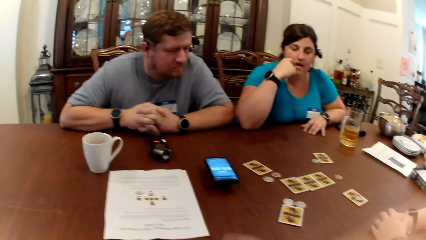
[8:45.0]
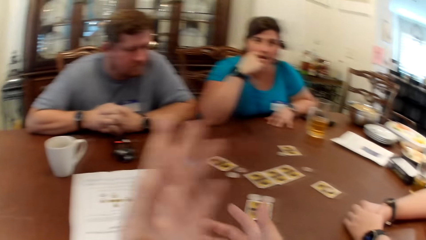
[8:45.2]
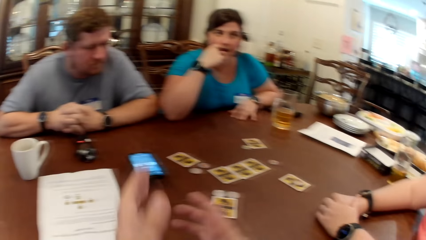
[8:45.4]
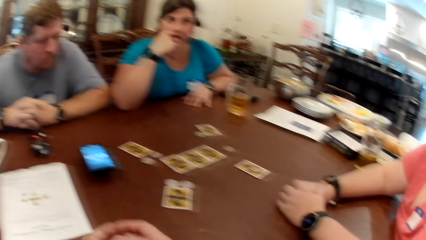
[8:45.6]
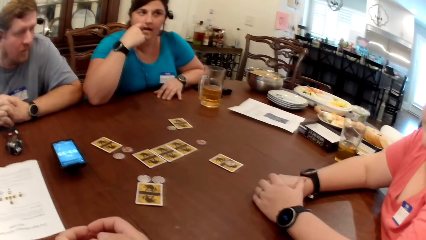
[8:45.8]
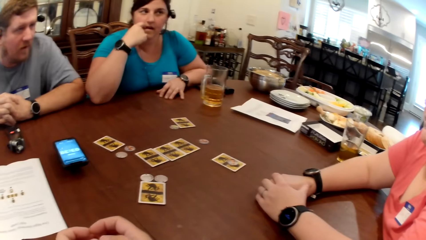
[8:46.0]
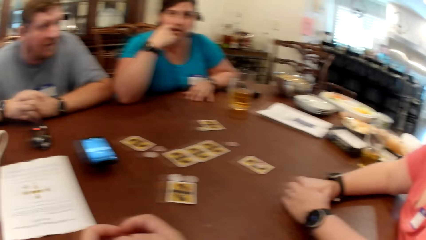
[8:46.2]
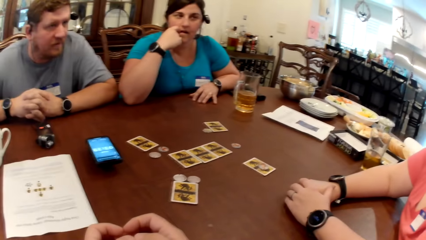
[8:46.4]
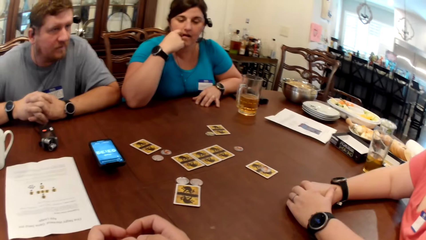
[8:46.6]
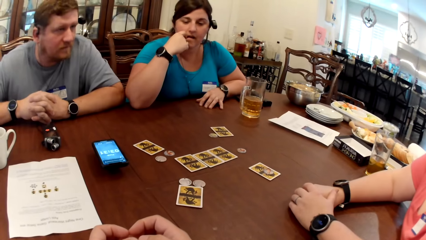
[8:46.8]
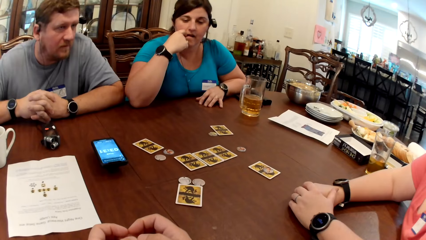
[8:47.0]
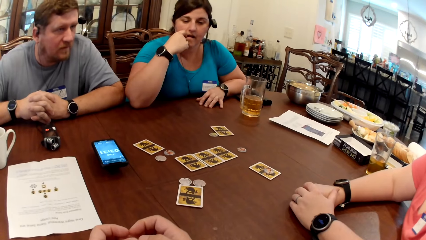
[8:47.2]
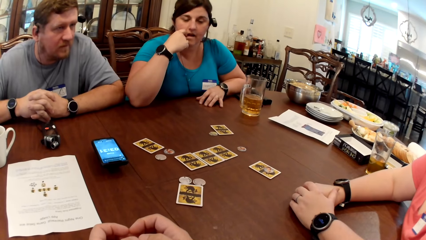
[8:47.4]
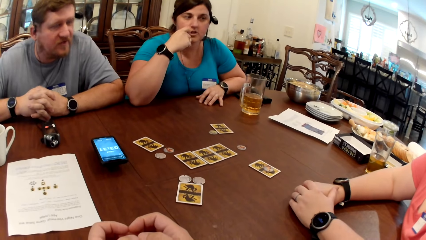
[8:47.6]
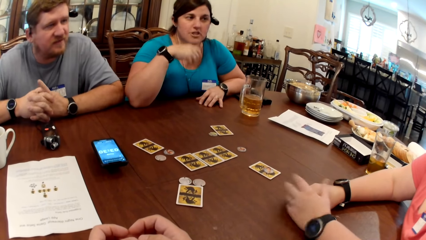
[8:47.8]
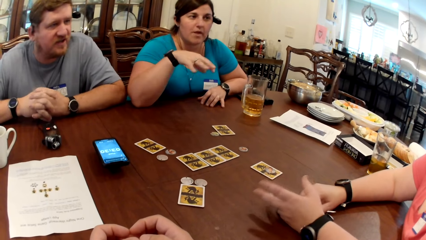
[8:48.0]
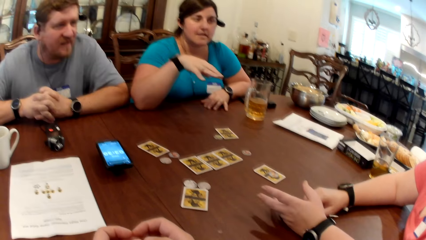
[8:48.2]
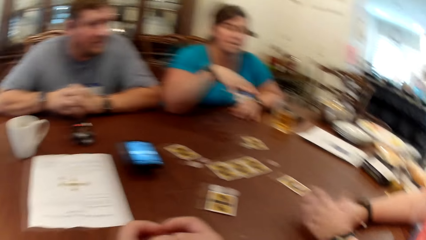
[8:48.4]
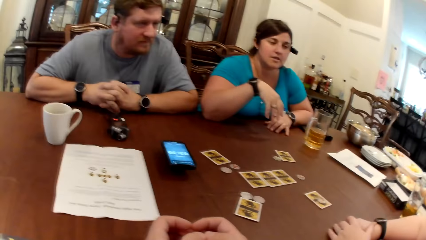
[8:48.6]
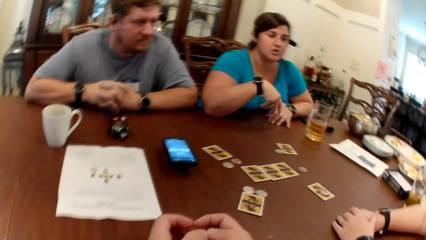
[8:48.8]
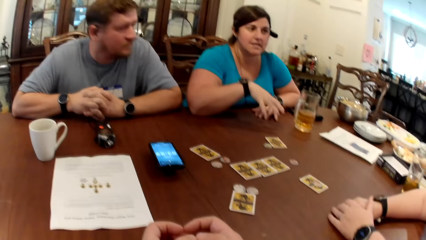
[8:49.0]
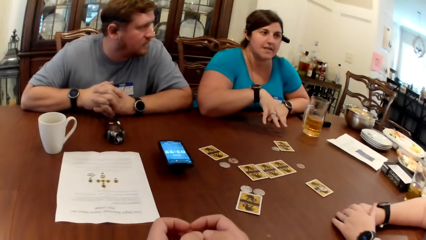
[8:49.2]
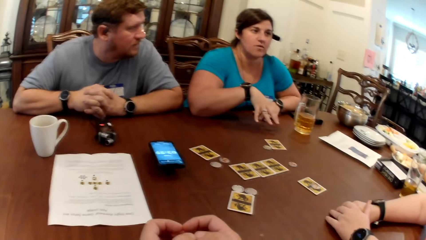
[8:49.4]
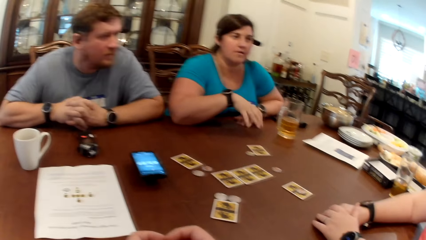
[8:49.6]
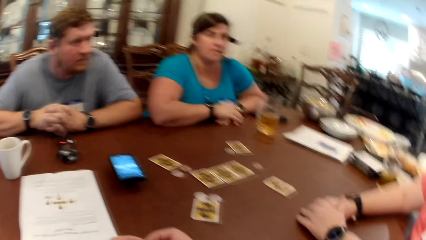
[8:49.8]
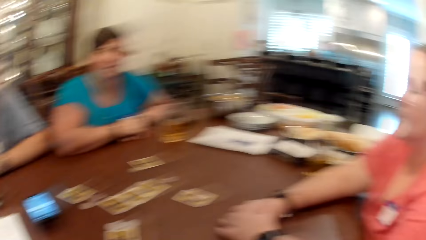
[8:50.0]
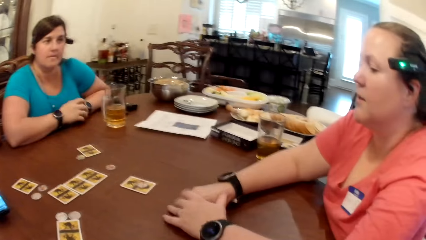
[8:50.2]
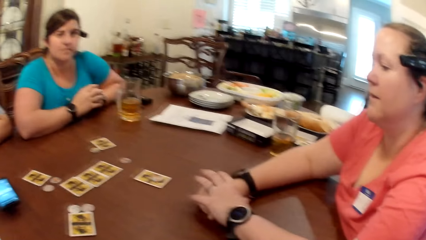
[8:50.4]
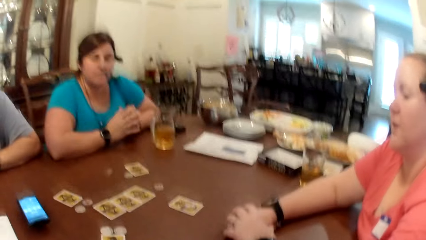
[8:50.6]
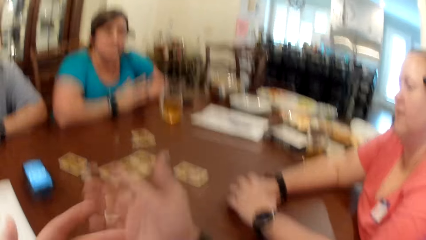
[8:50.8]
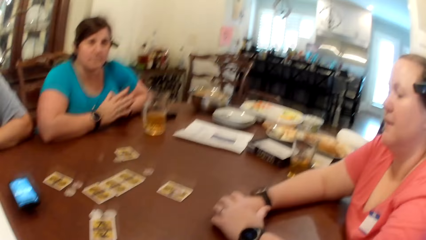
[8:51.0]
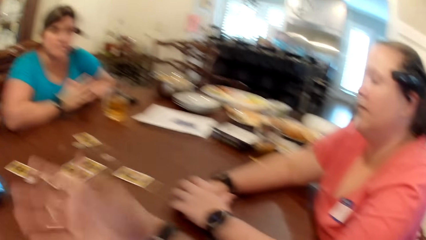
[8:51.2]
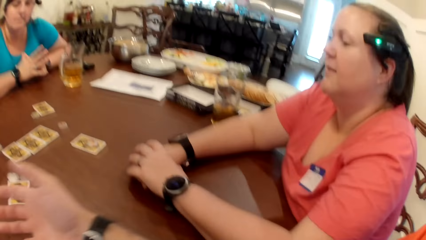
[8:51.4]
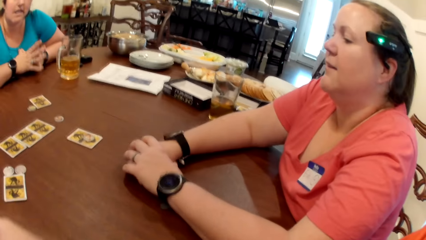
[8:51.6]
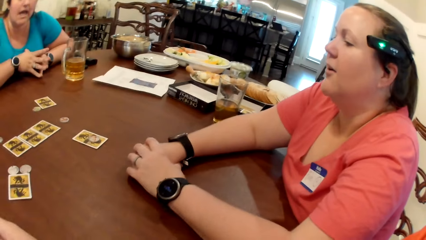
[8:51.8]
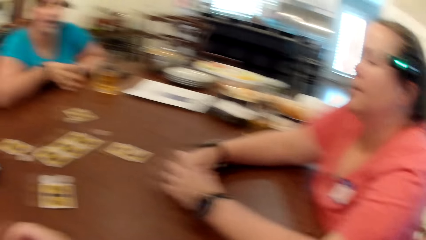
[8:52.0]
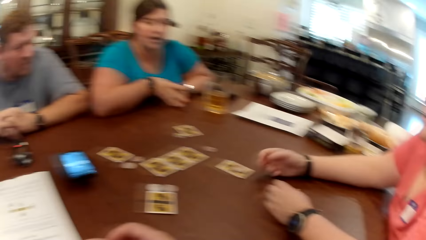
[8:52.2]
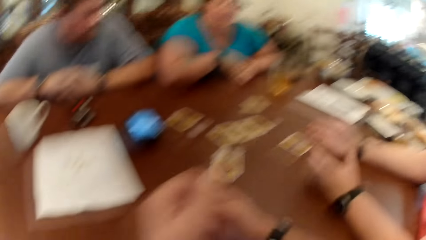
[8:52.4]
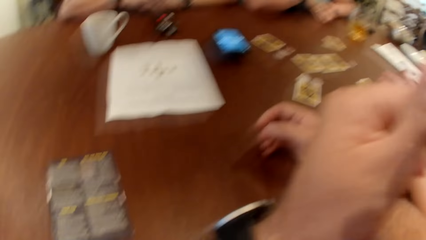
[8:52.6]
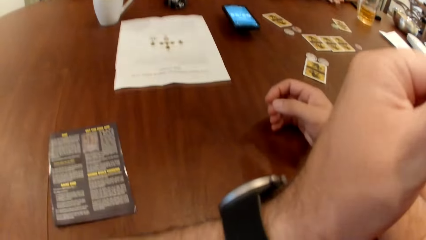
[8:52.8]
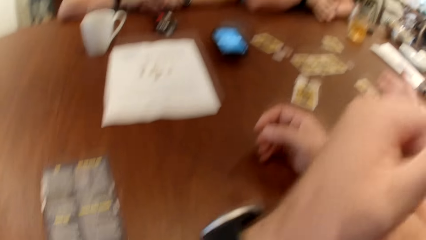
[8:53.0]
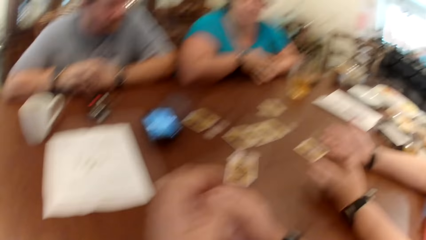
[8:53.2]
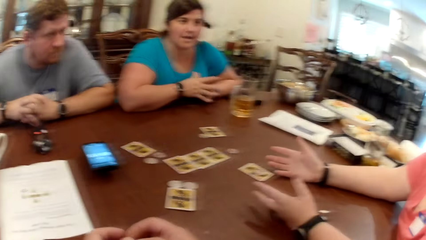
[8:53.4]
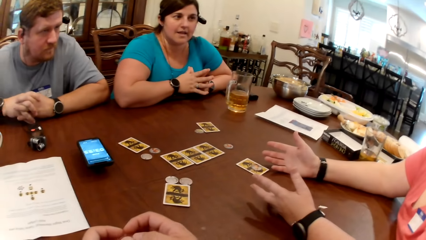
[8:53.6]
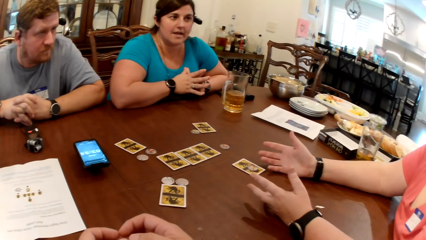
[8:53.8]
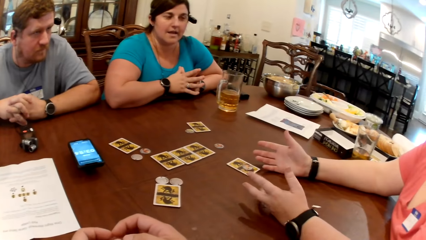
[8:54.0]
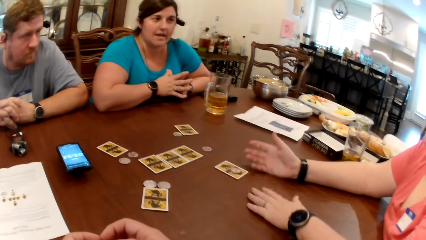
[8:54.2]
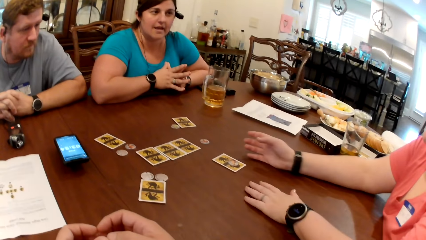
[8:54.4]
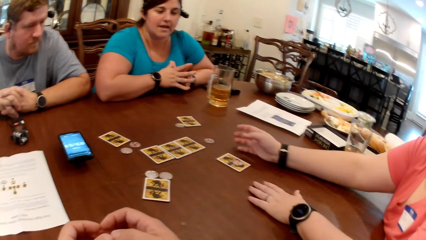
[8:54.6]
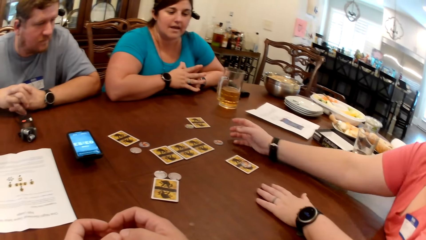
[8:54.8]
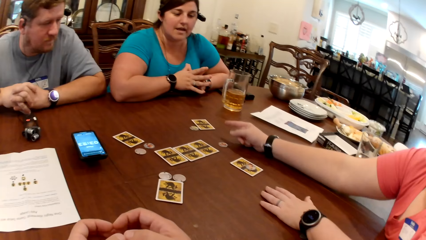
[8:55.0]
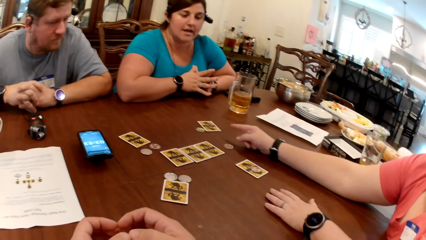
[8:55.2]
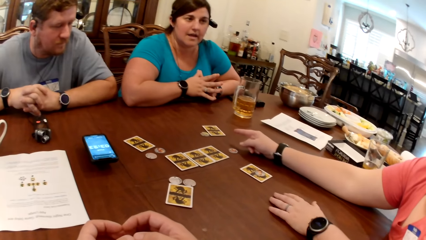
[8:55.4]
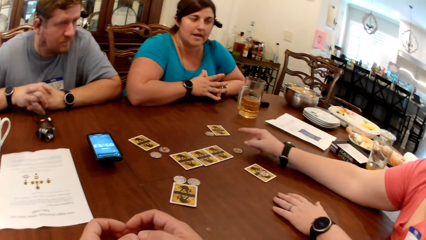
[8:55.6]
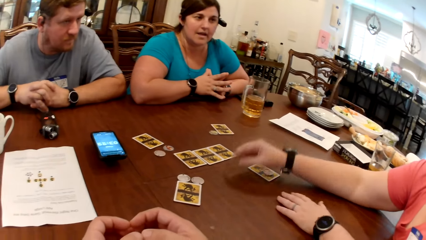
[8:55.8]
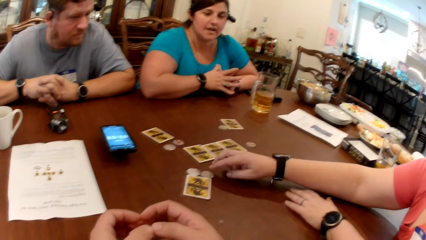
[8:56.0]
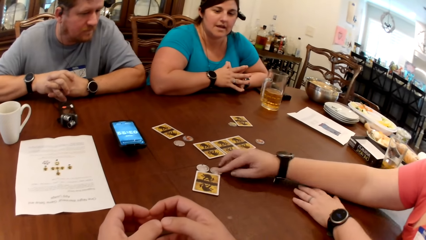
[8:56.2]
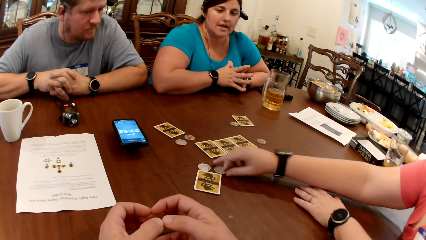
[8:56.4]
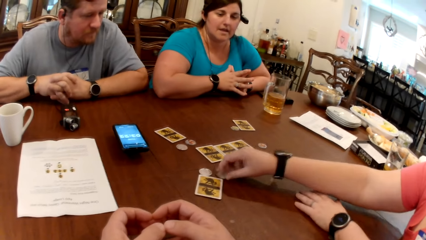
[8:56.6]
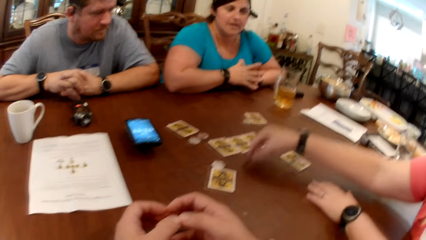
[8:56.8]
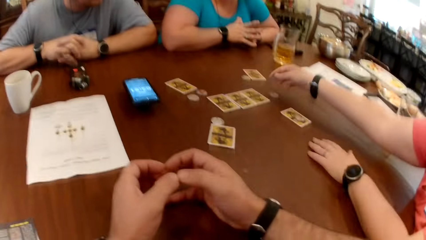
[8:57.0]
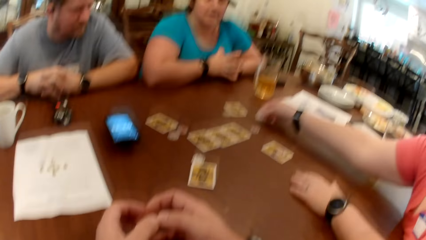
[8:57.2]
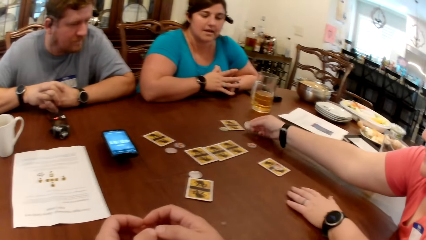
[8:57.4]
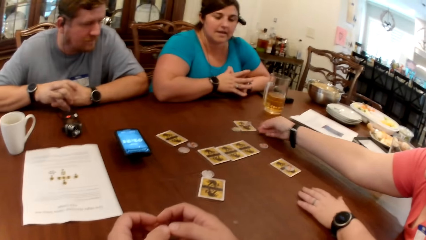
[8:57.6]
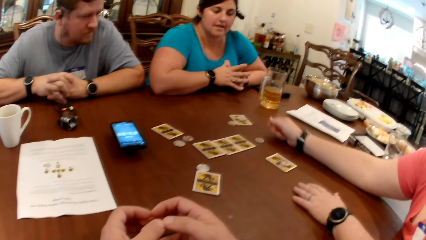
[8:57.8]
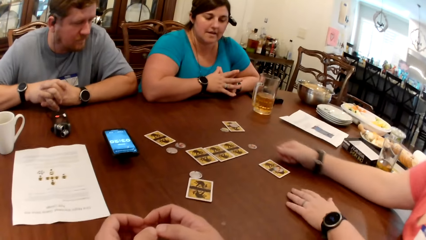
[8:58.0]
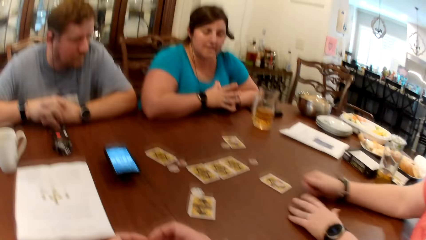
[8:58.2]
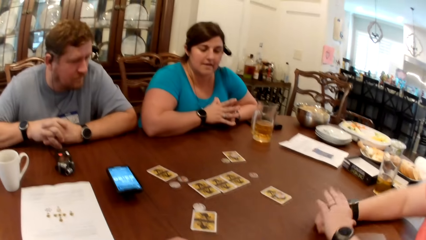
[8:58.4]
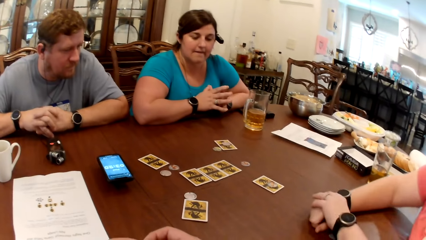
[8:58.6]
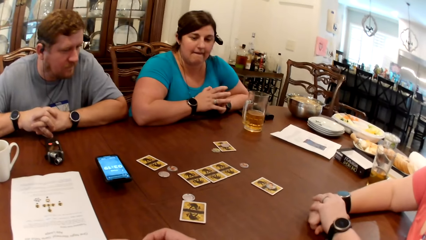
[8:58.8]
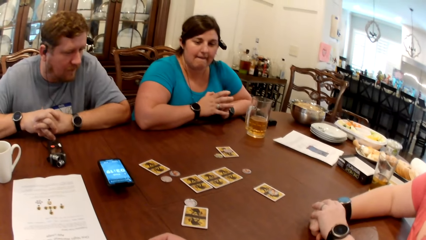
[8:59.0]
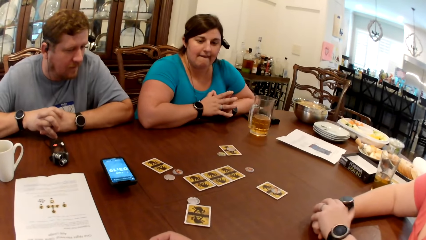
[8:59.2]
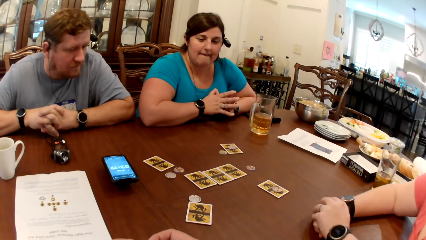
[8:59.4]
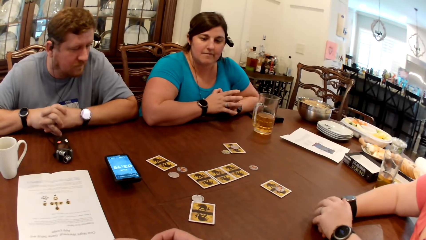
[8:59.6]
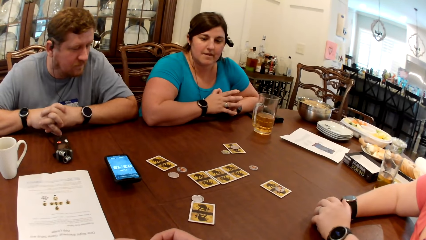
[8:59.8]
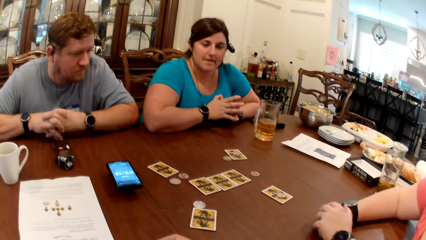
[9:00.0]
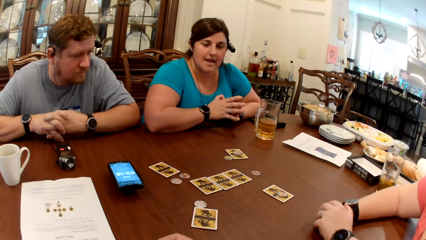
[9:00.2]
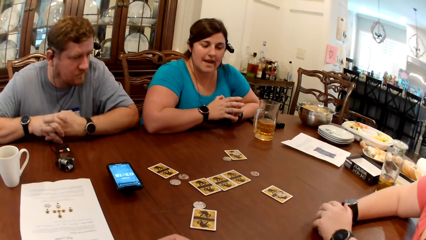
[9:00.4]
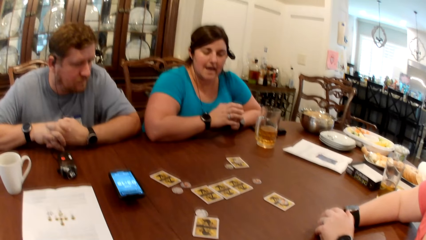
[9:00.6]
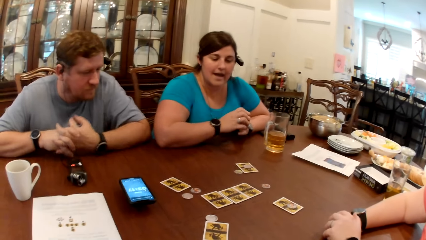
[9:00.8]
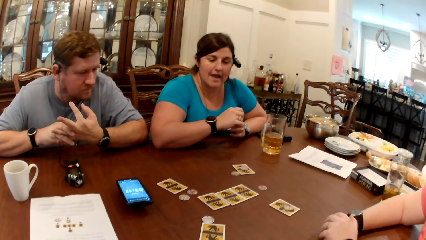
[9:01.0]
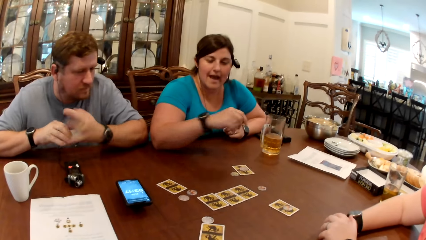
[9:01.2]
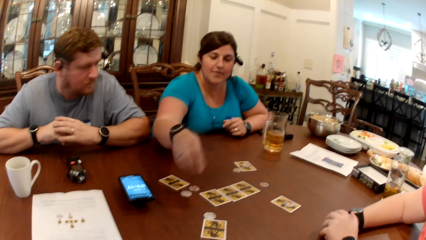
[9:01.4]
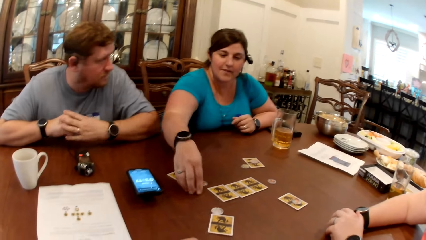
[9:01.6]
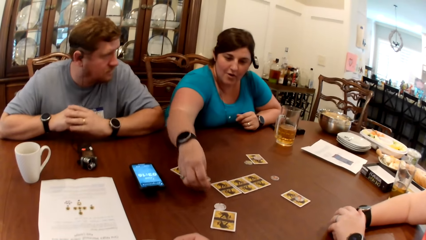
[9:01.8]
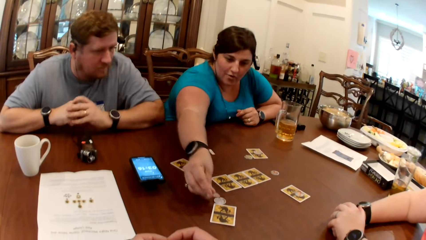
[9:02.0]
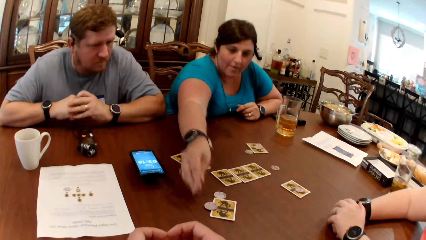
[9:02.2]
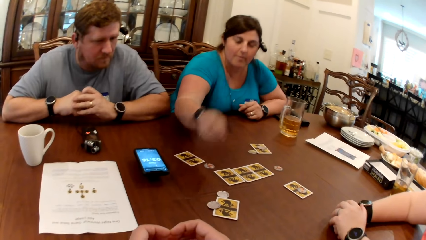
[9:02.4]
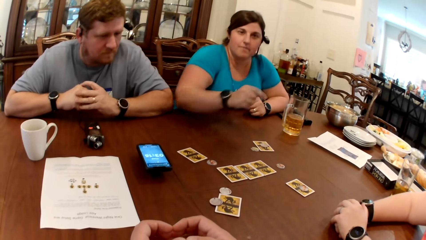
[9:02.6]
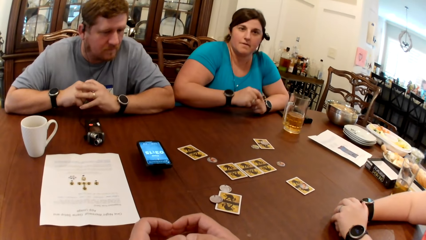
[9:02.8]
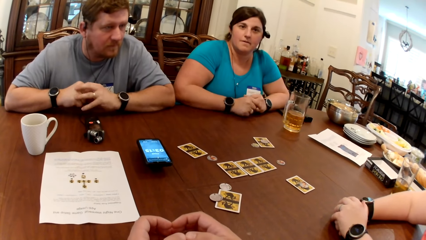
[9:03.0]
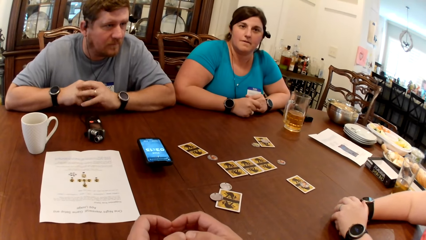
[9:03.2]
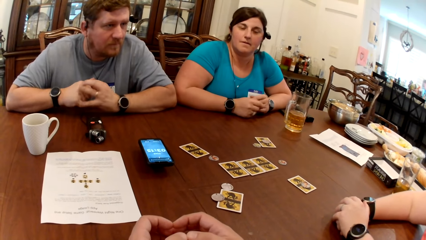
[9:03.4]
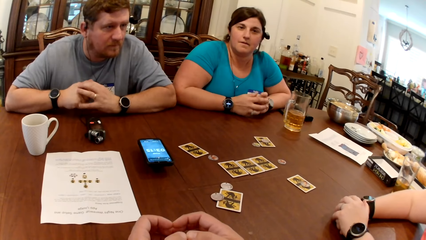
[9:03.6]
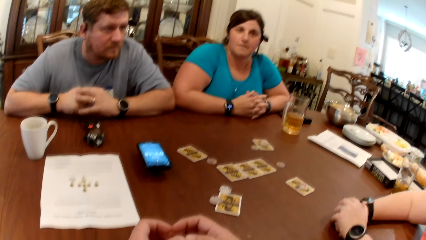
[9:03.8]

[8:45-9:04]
A woman picks up the game token from the table with her right hand. She moves the coin and card. She drops the game token from the card with her right hand. Someone puts a coin on the table. Another woman picks up the game token from the table with her right hand and drops the game token on the card with her right hand.
